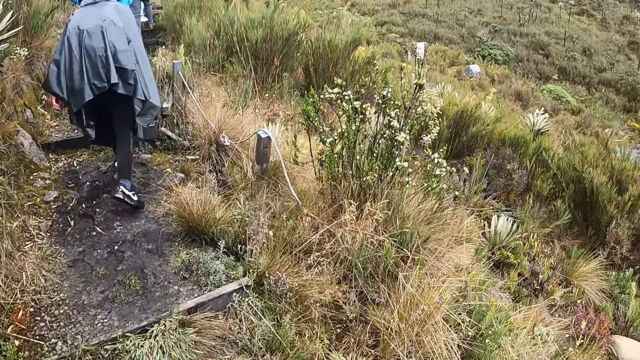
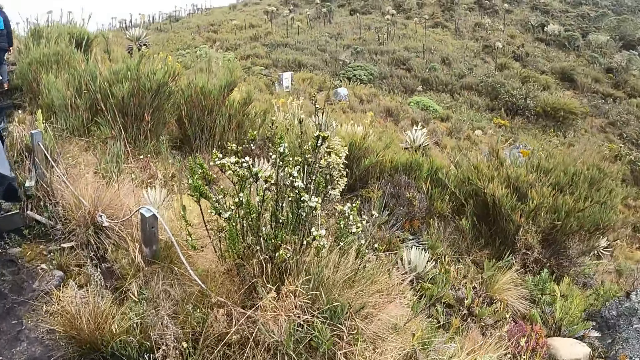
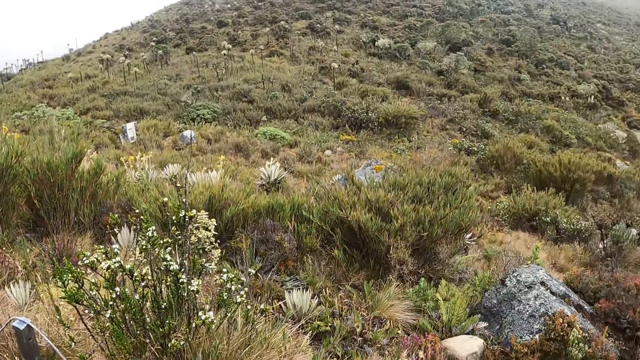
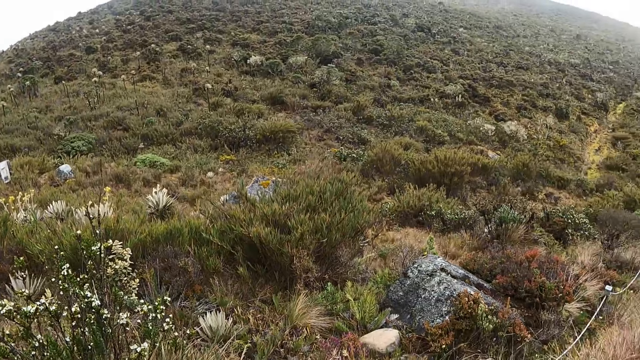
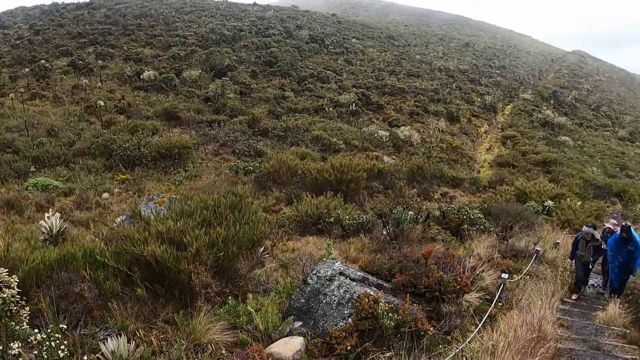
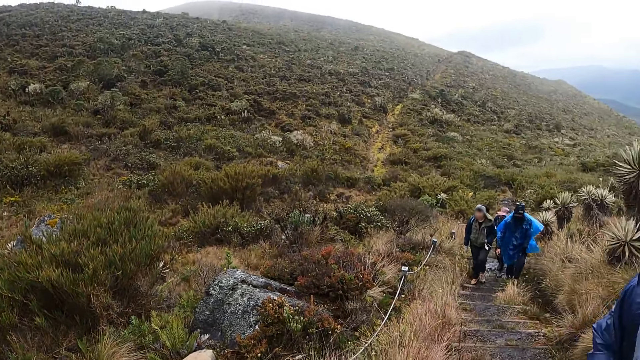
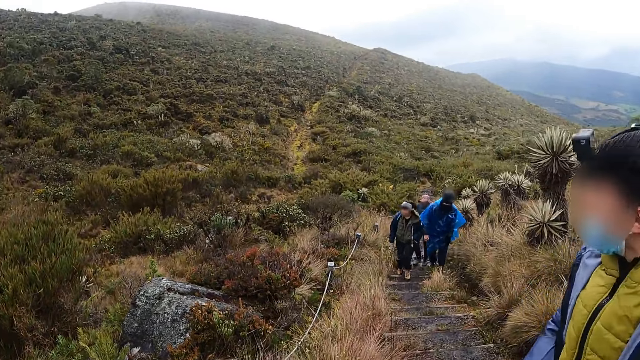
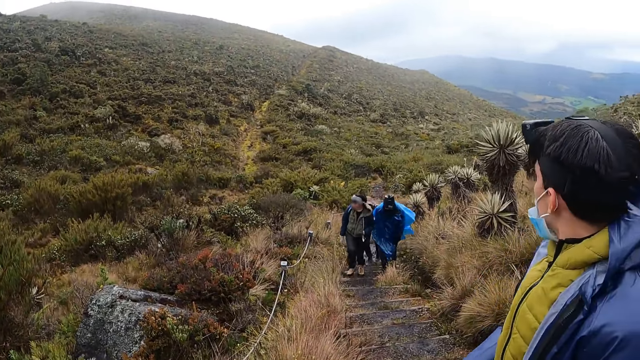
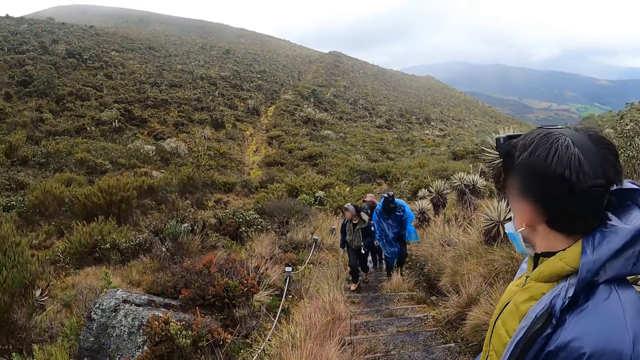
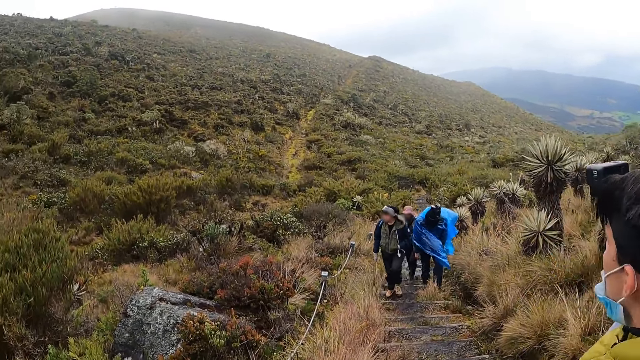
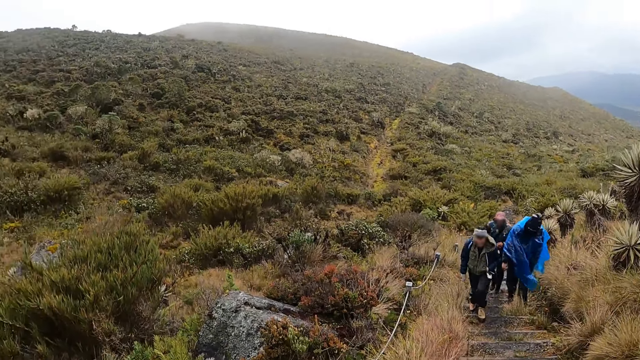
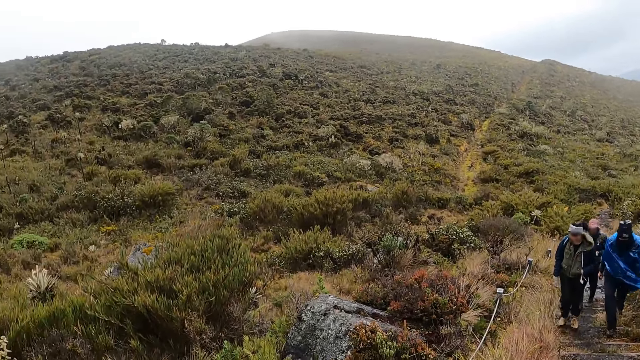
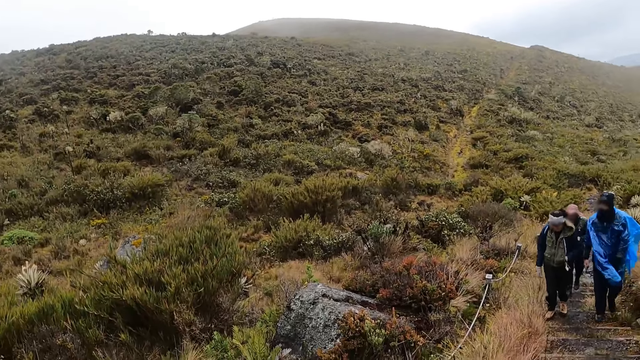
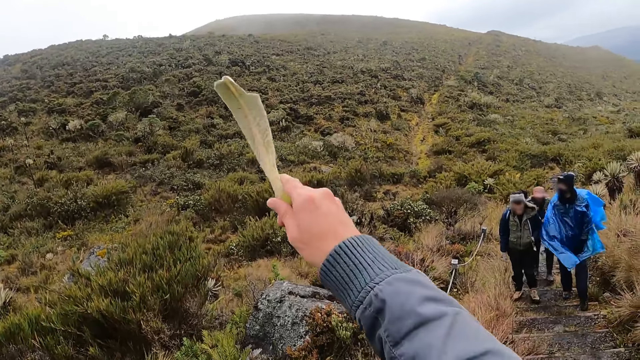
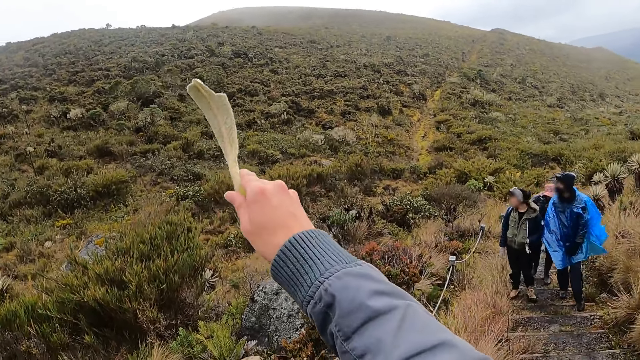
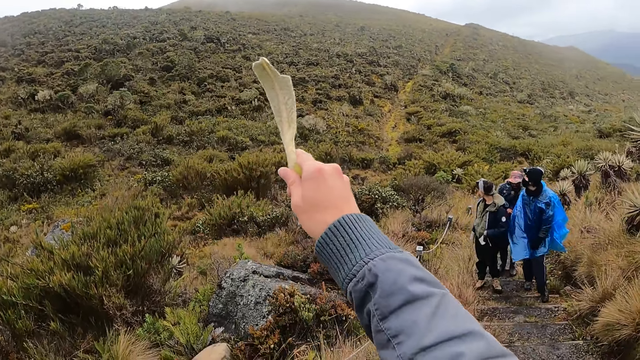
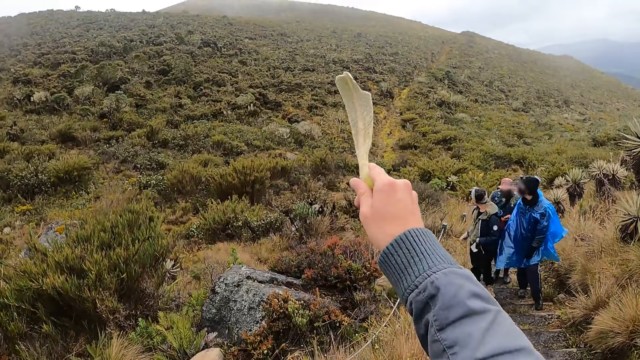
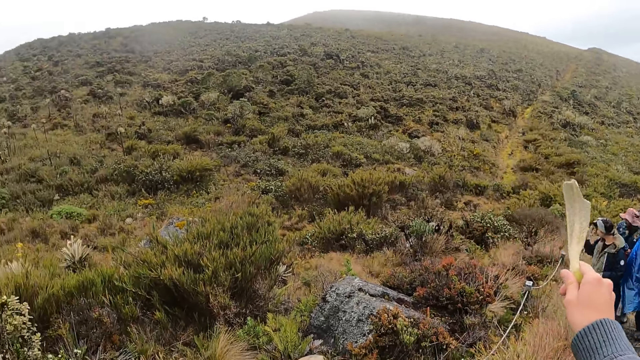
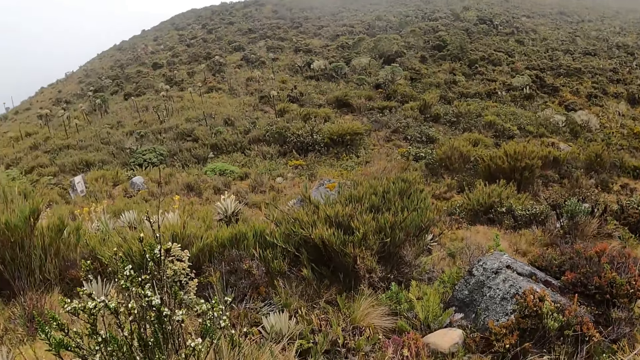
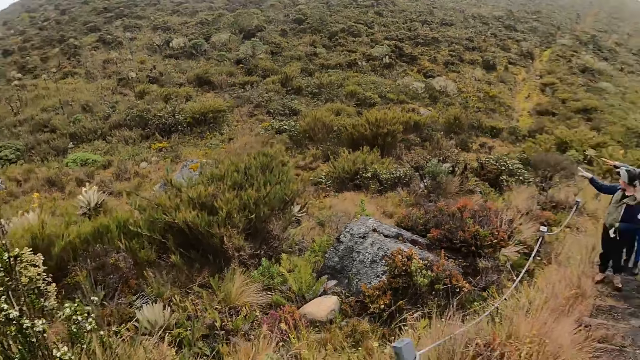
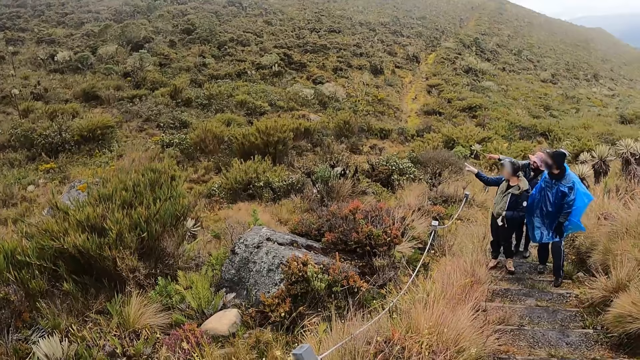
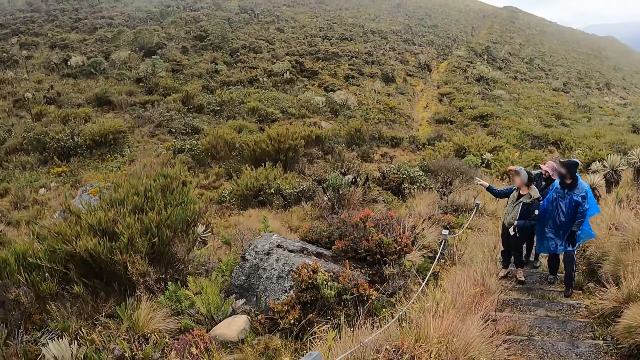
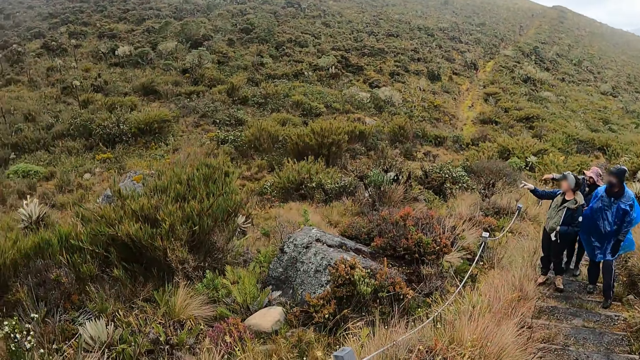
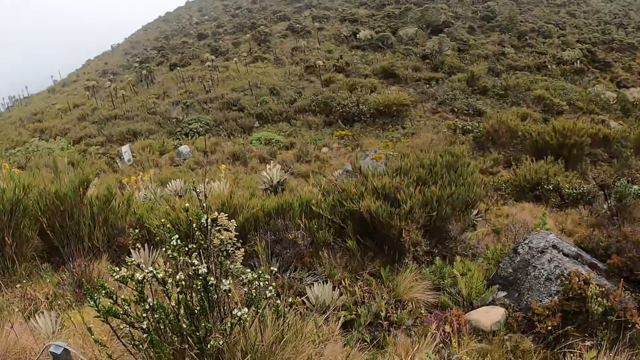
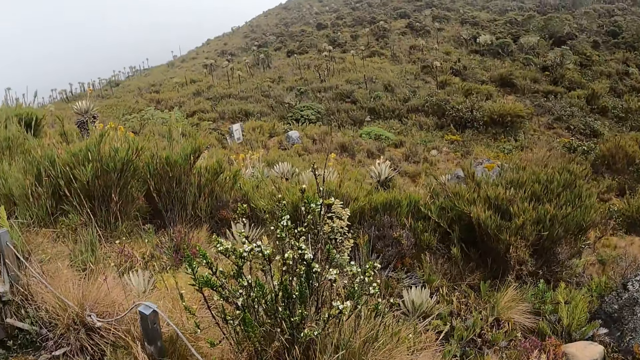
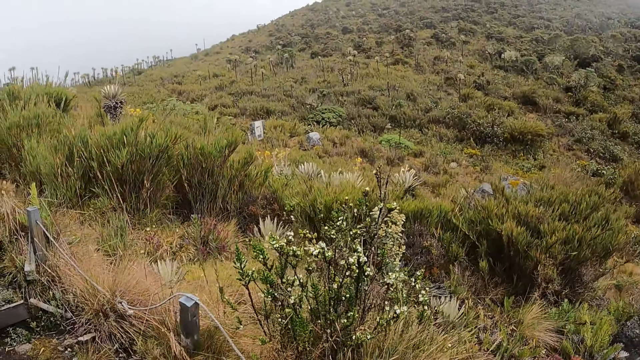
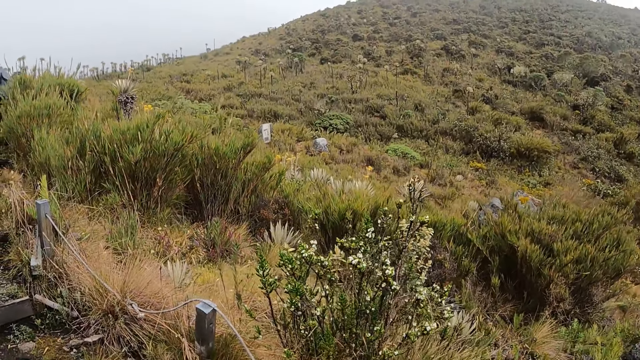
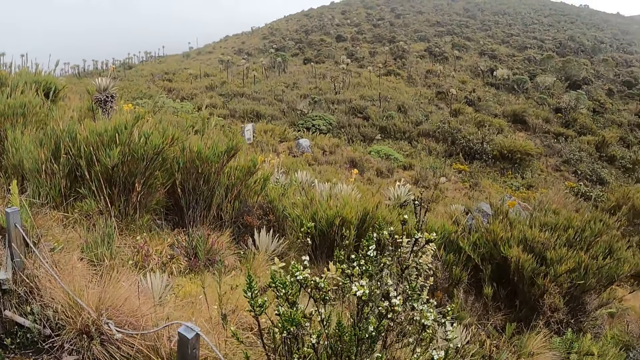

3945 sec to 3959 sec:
The camera wearer looks at the bushes. She points her right hand at a landscape for a woman, another woman and a man. The first woman points her right hand at the landscape. The other woman points her right hand at the landscape.

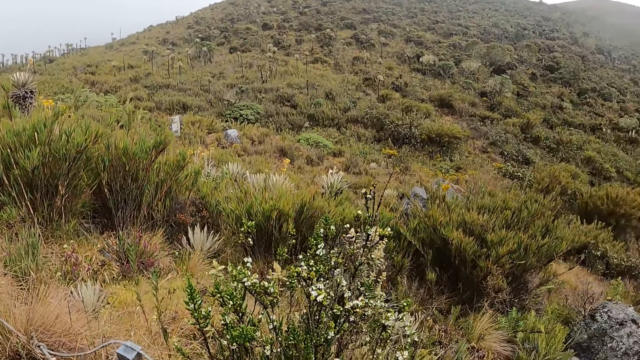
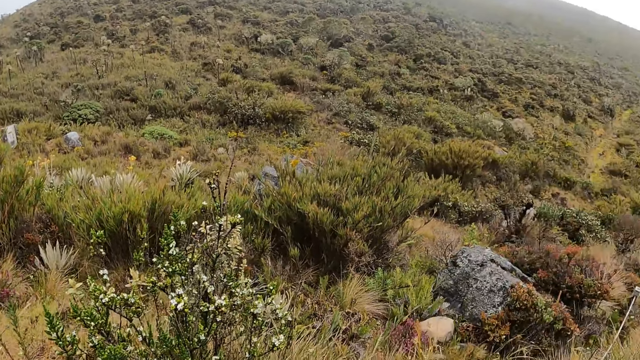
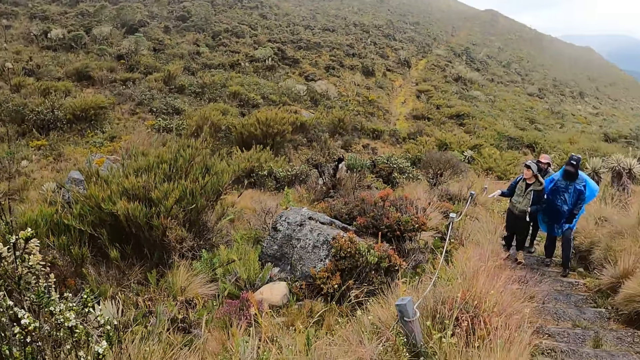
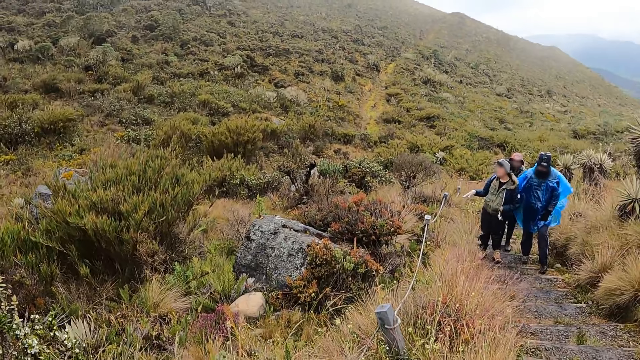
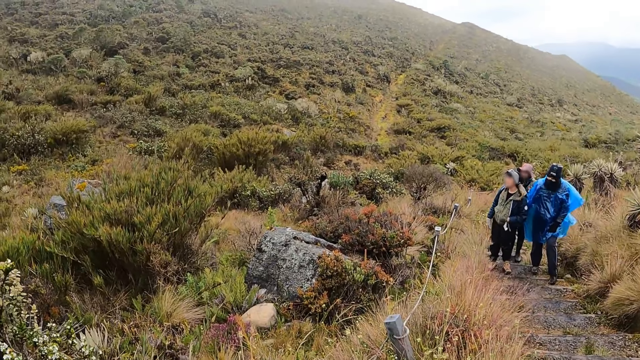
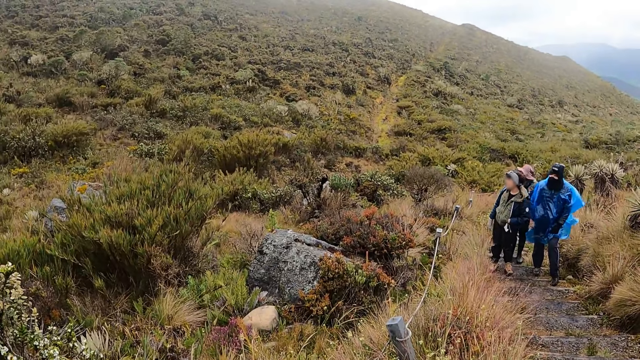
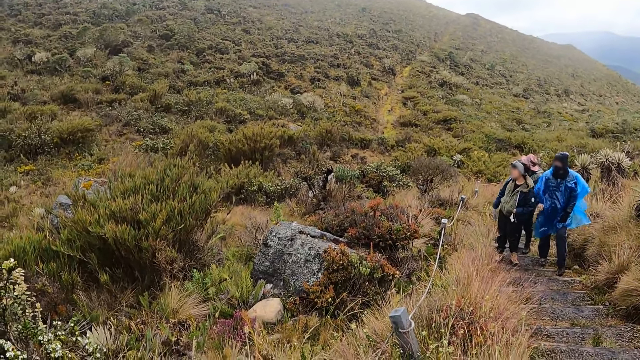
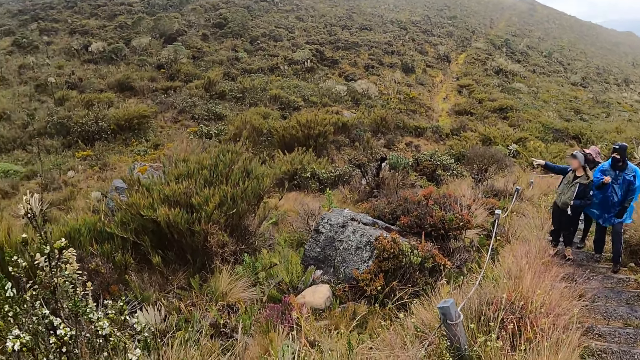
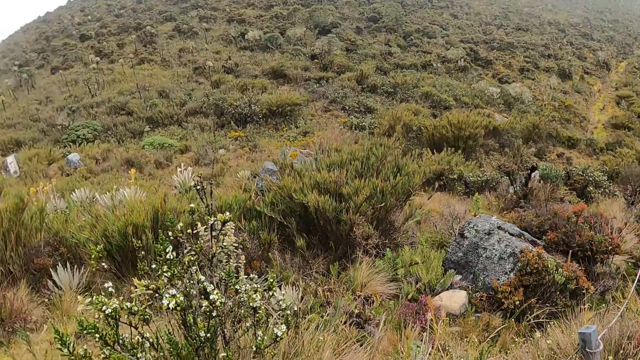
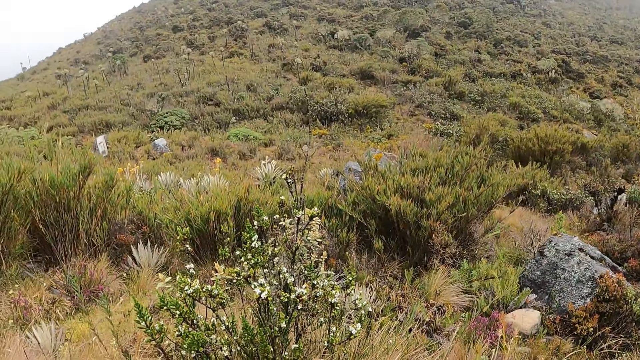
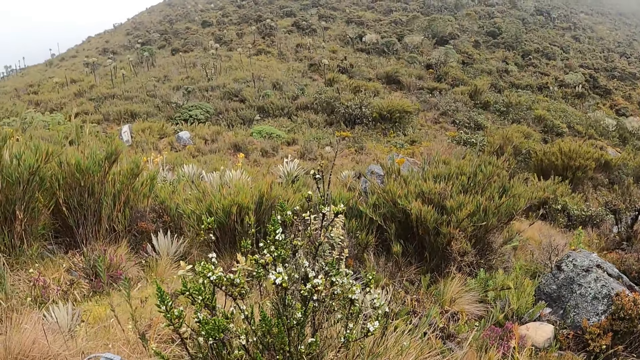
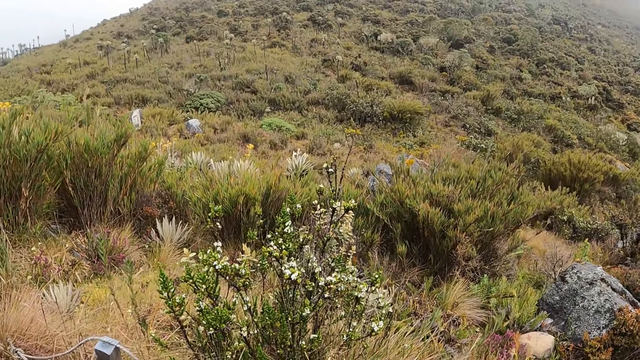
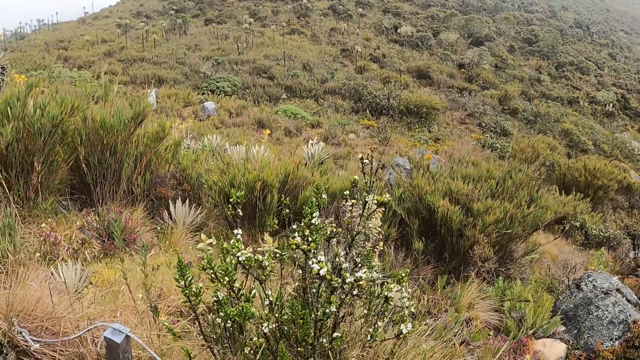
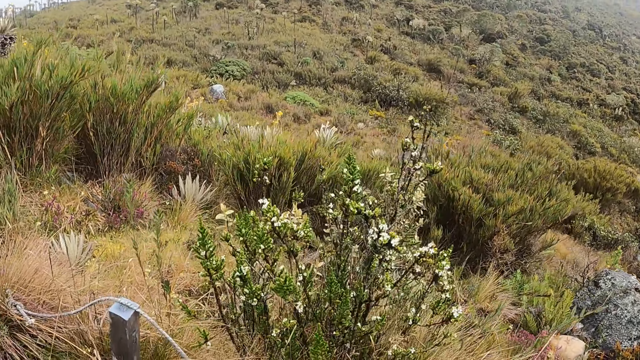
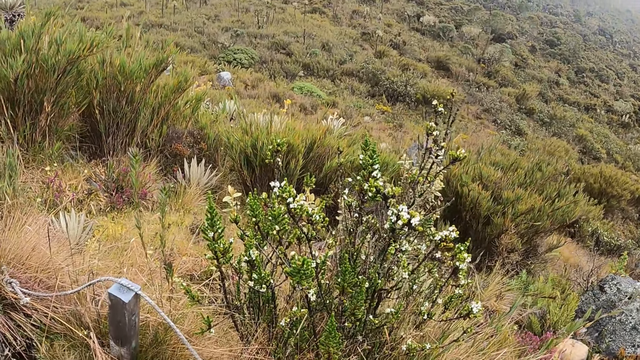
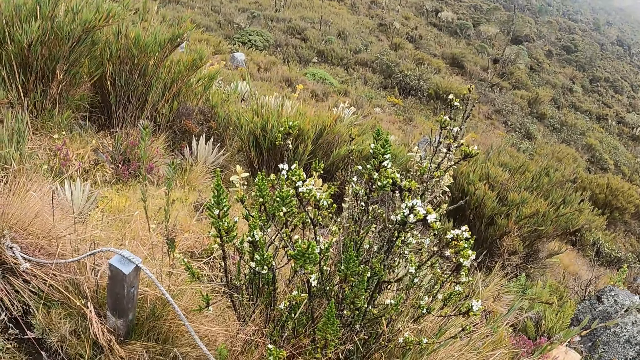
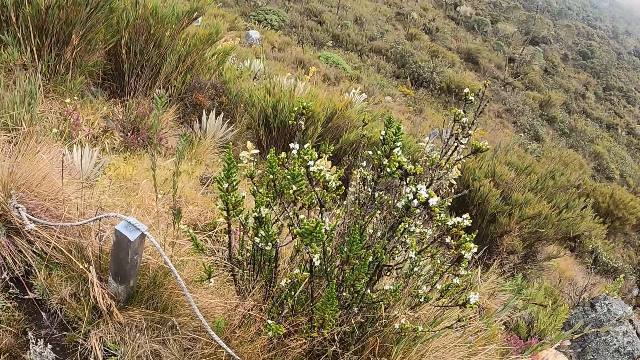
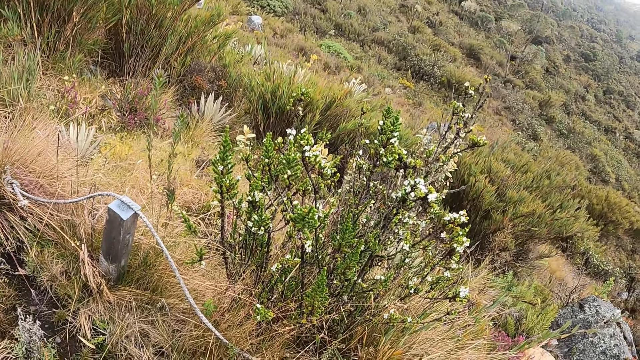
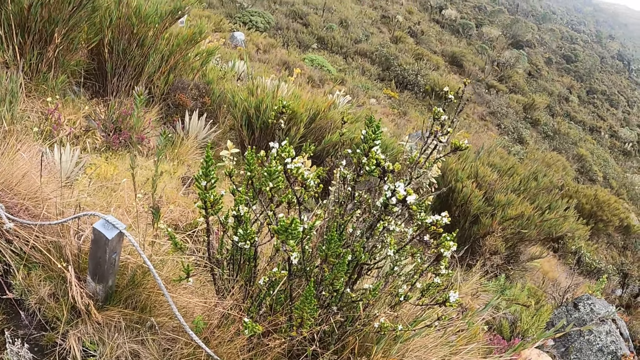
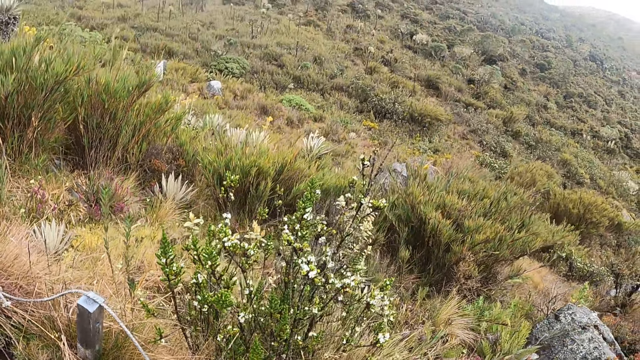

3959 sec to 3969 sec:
The woman points her right hand at the landscape. The camera wearer looks at the bushes.
